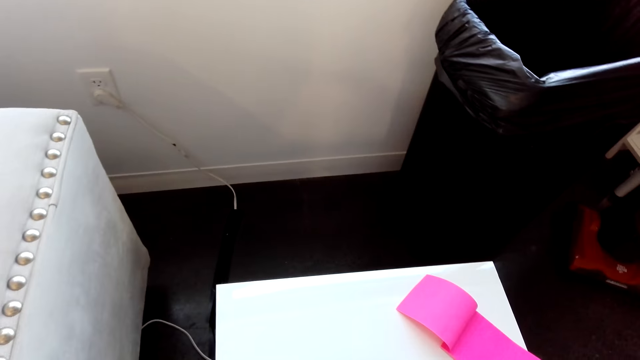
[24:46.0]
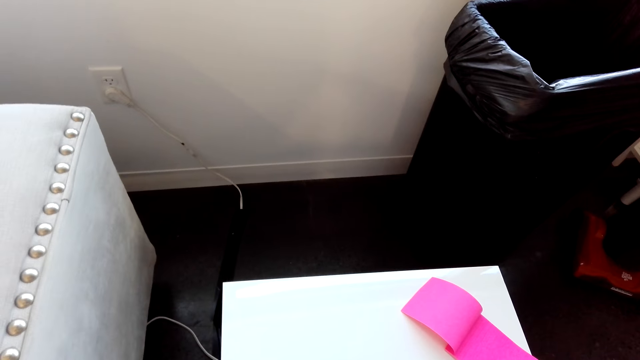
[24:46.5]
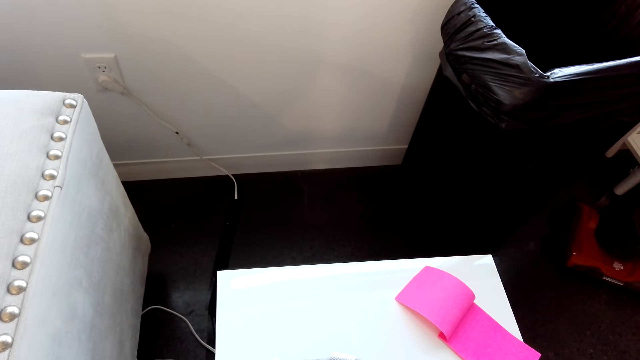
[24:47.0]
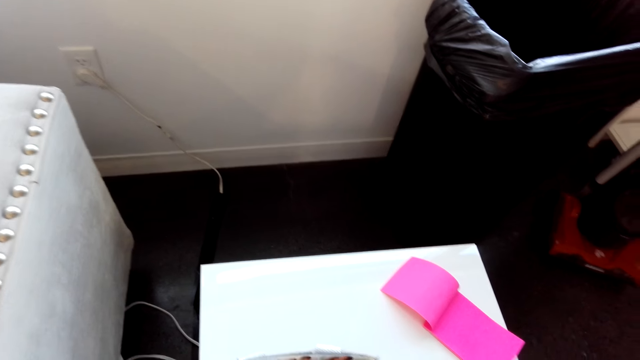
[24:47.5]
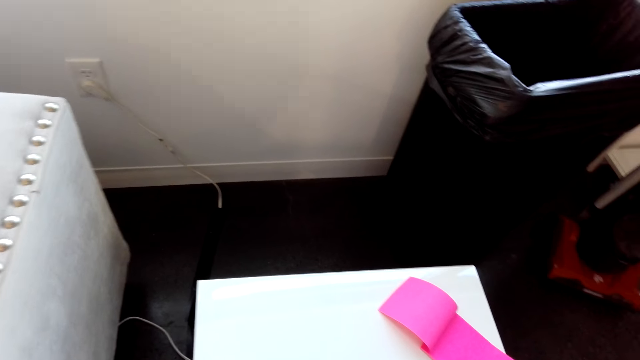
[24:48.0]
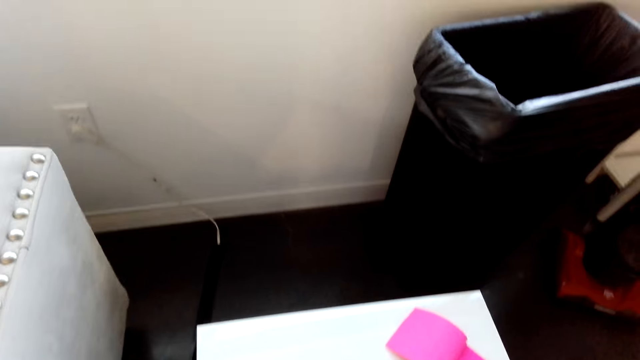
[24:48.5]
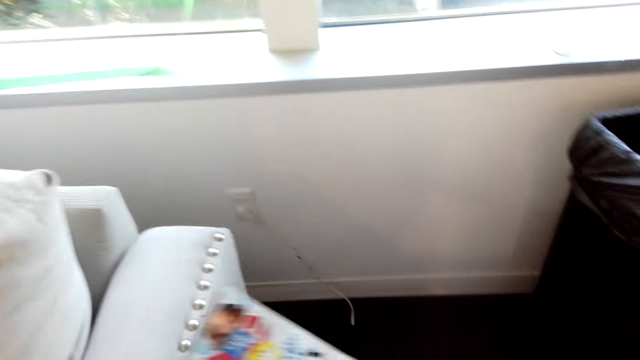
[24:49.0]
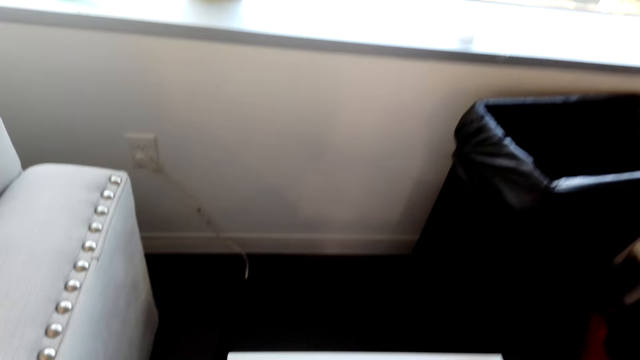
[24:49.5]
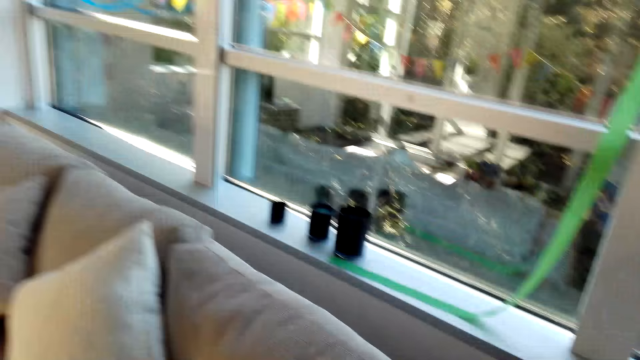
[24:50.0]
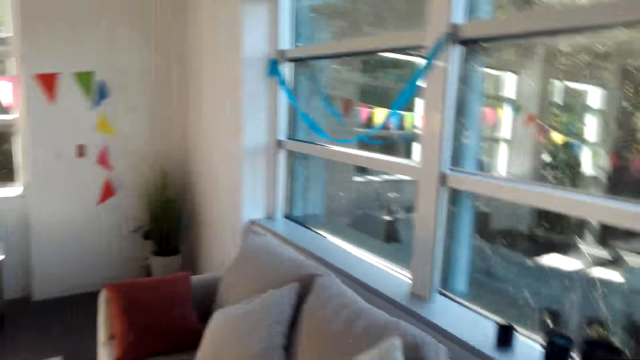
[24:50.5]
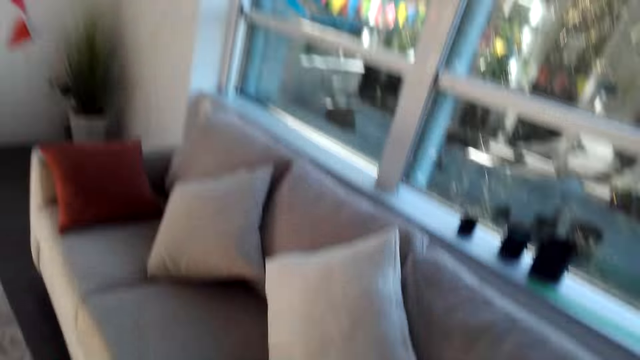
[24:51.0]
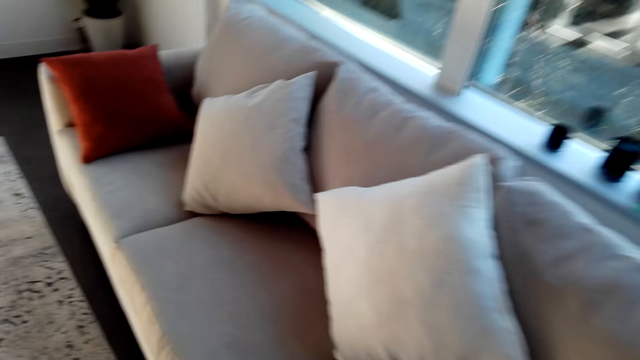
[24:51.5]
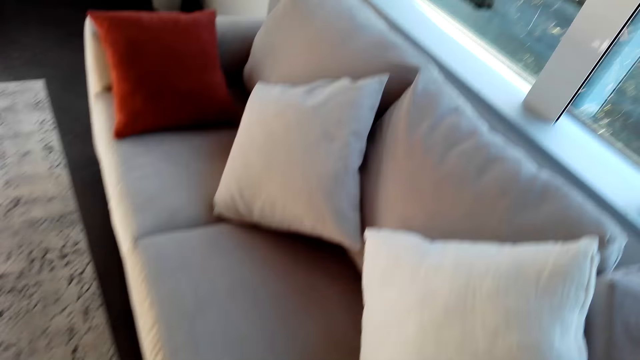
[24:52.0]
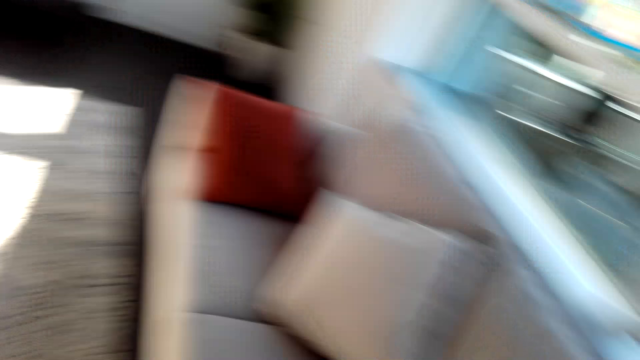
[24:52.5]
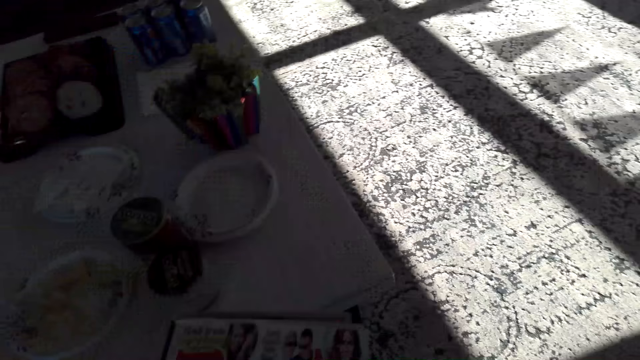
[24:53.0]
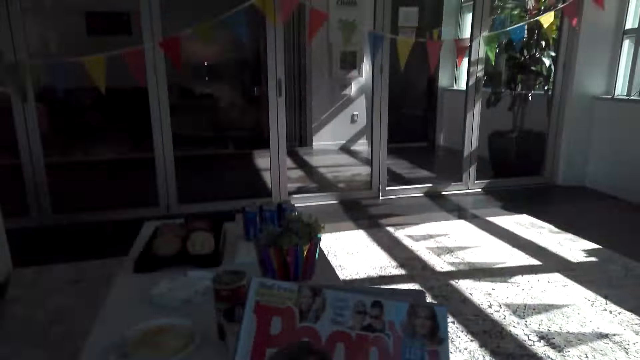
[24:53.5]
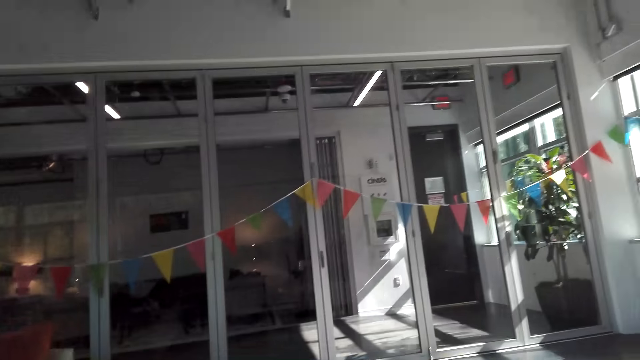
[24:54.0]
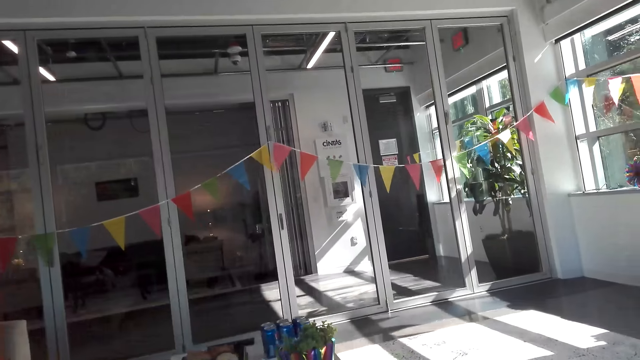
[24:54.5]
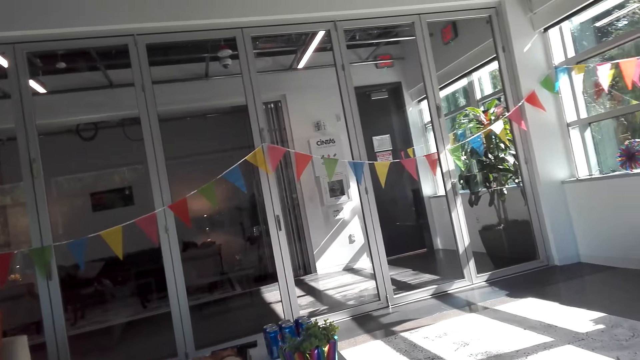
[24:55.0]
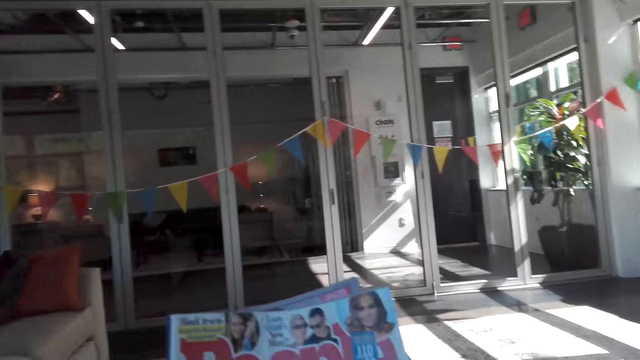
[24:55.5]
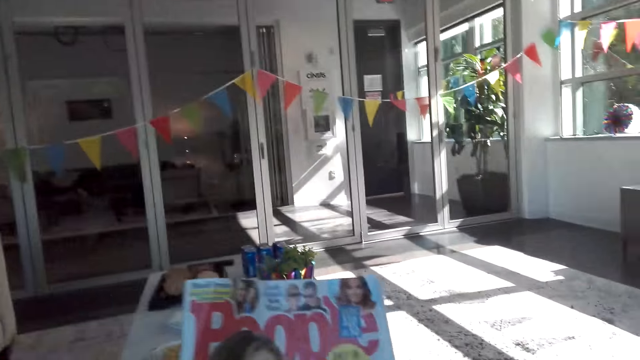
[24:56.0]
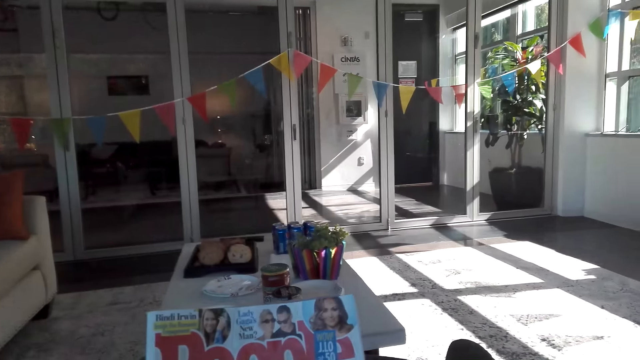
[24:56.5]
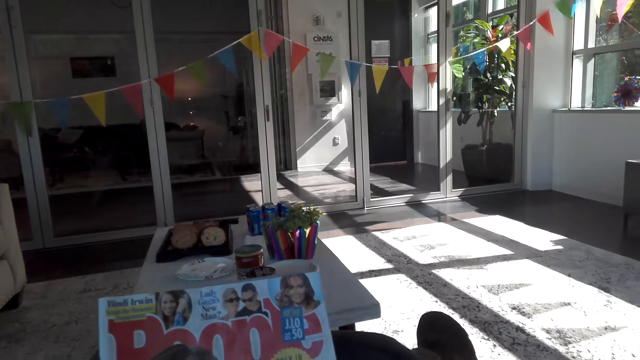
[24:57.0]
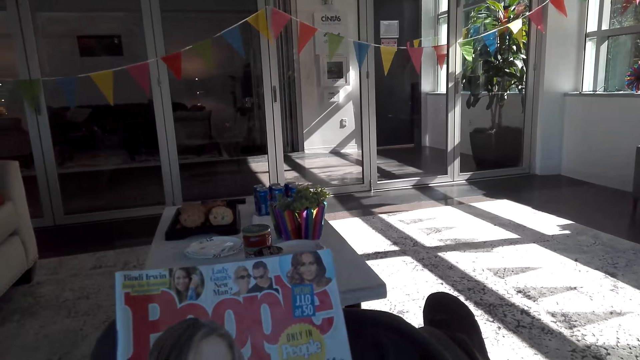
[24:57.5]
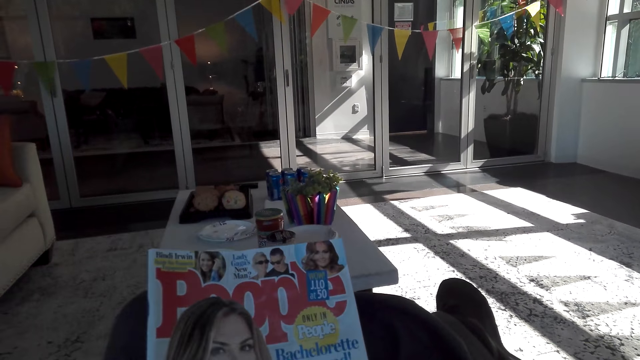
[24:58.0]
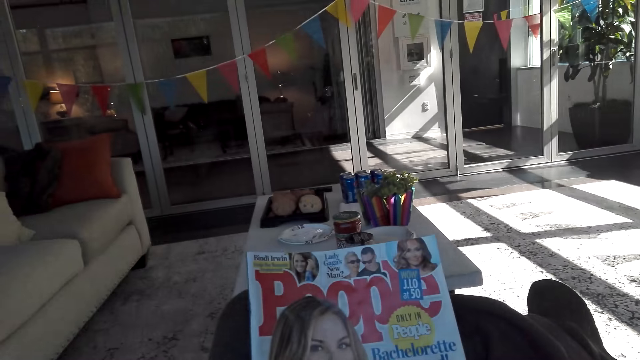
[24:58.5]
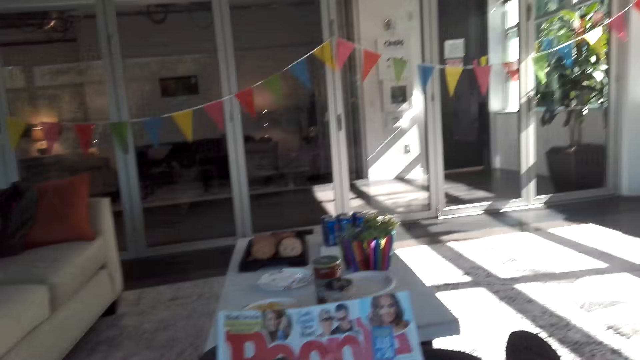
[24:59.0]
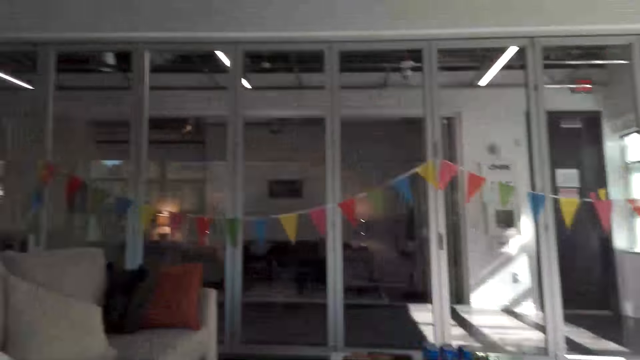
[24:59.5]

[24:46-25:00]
The camera wearer picks up a magazine or book. He walks around the living room. He holds the magazine with his hand. He lifts up the book. He walks around the living room. He lifts up the book. He reads the magazine.

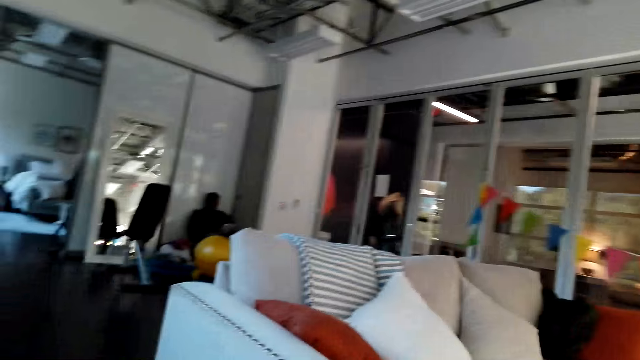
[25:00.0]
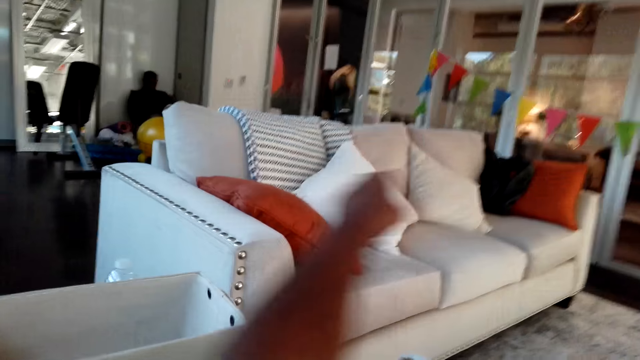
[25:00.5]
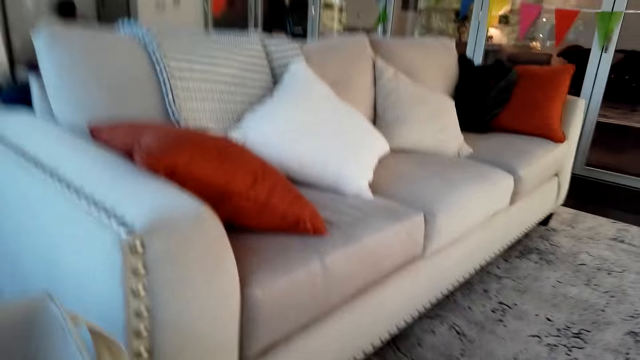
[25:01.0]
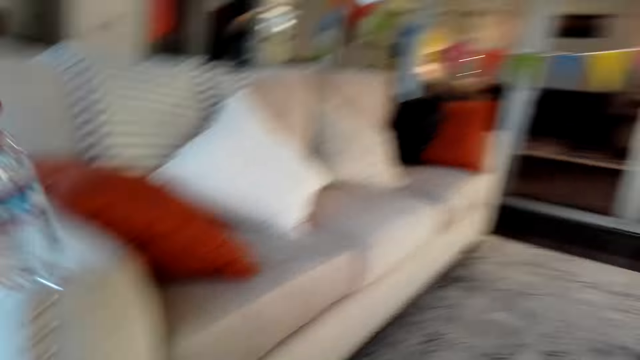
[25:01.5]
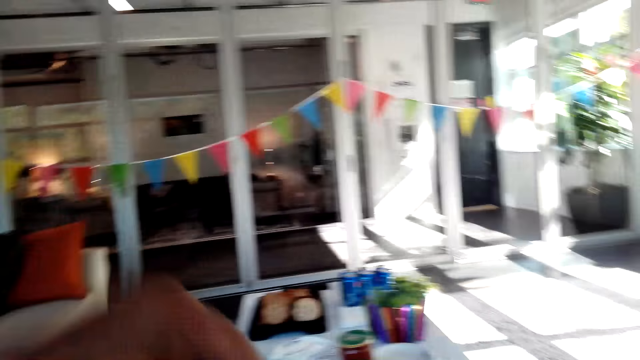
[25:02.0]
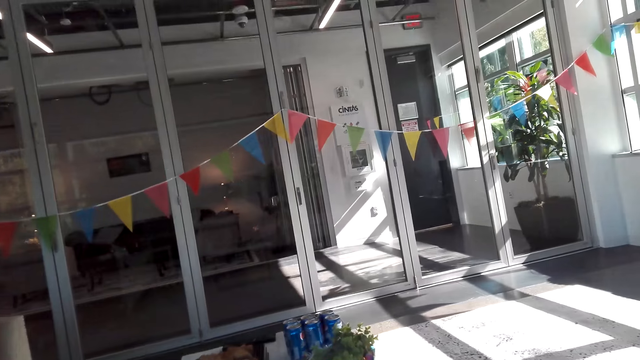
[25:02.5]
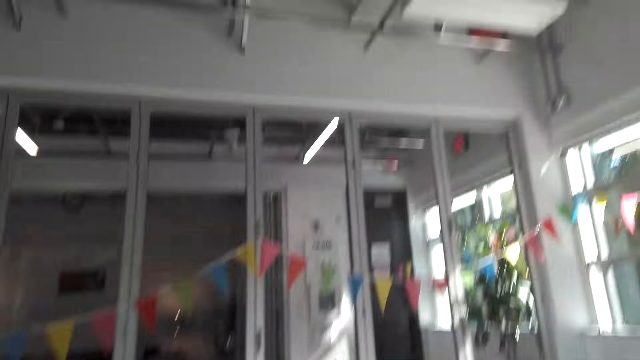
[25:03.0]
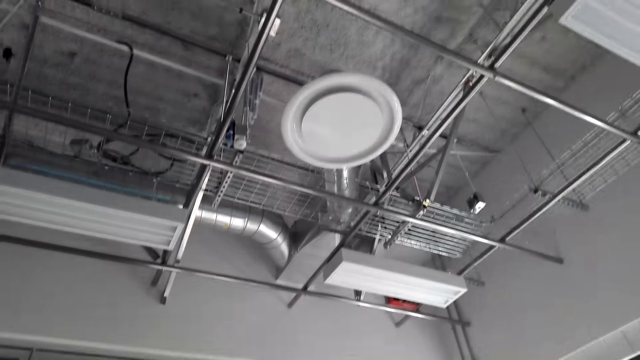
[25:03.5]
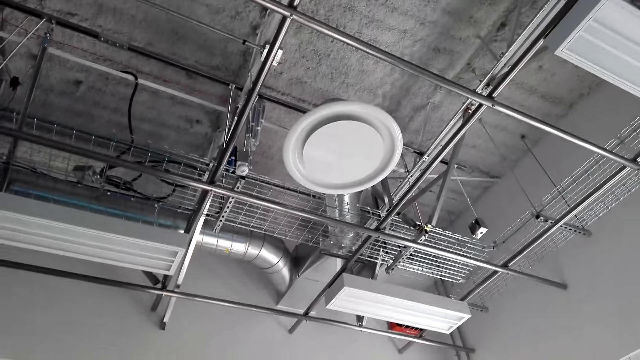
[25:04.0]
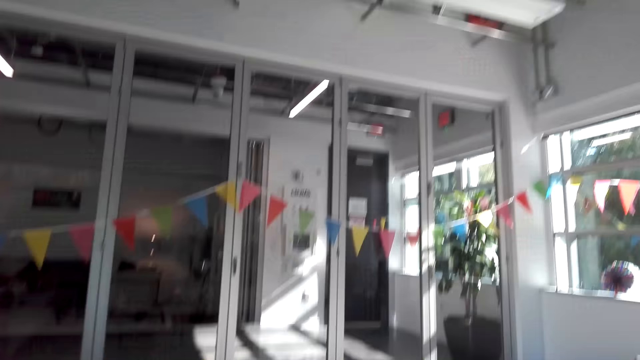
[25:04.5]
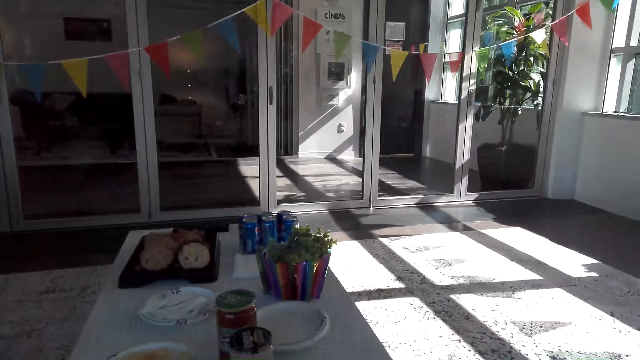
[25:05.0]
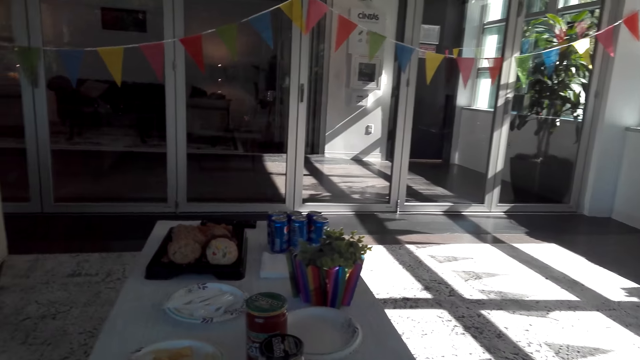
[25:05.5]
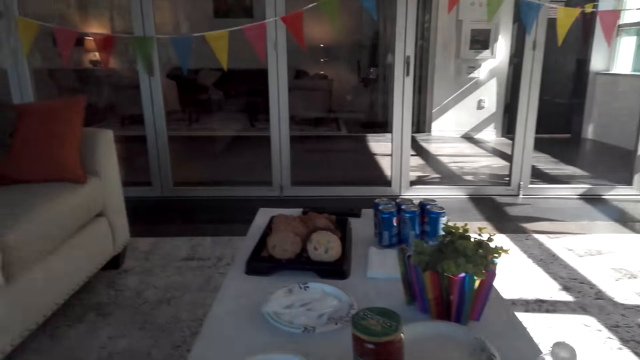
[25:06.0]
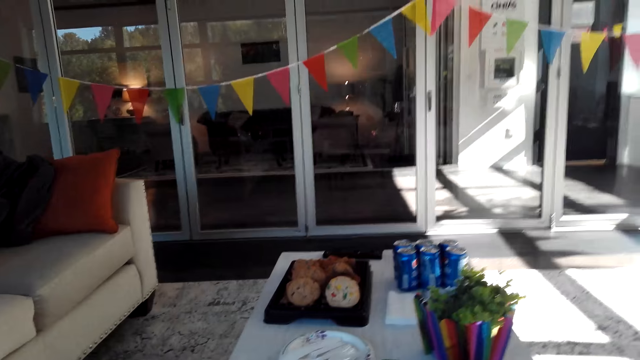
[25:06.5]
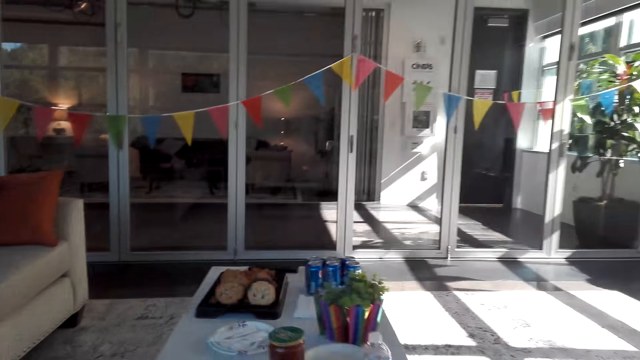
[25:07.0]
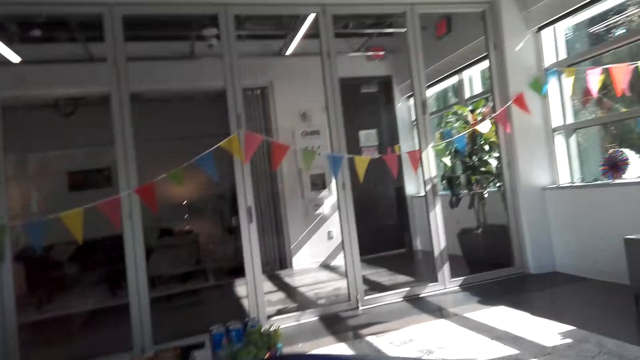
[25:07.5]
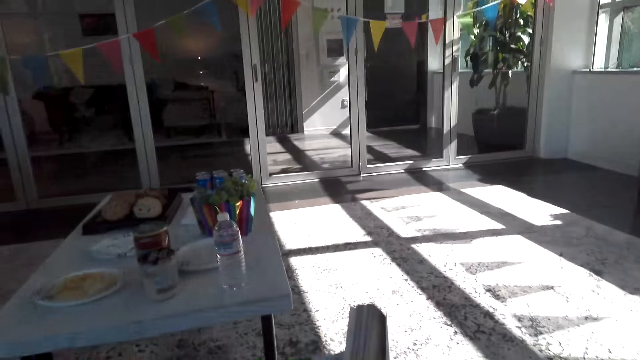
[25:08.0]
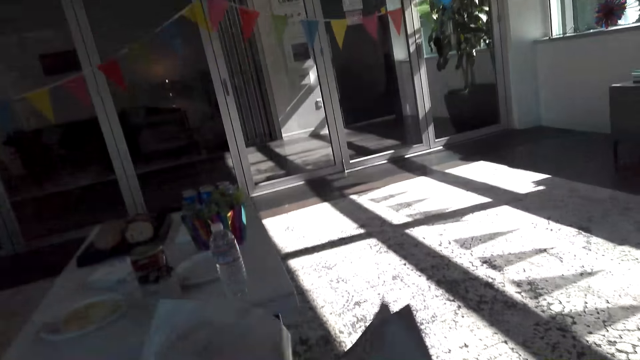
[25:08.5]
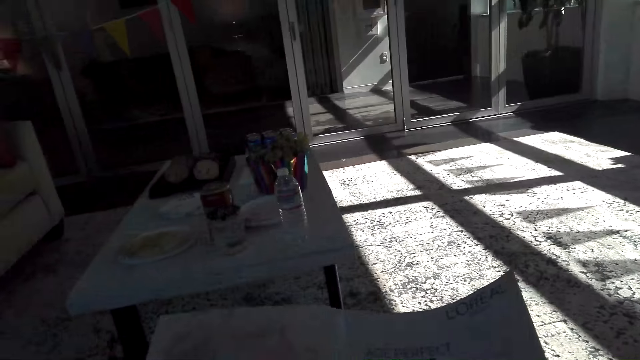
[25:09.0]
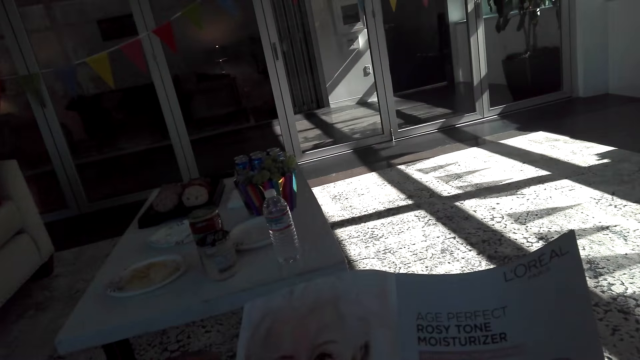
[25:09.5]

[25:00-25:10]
The camera wearer walks around the living room. They take a bottle, lift up the bottle. They place down the bottle. They walk around the living room. They open a book. They read the book.
